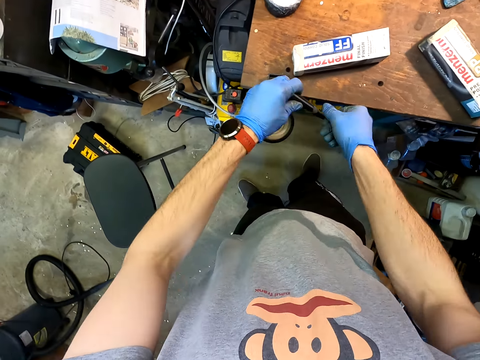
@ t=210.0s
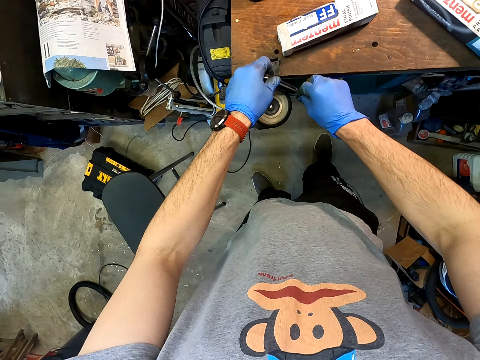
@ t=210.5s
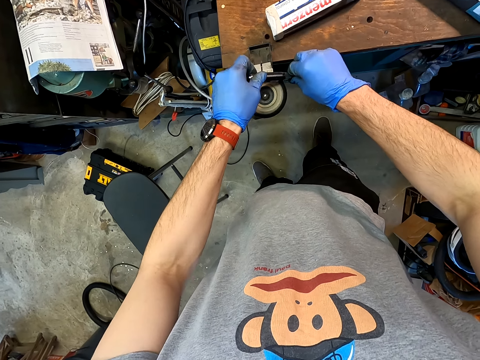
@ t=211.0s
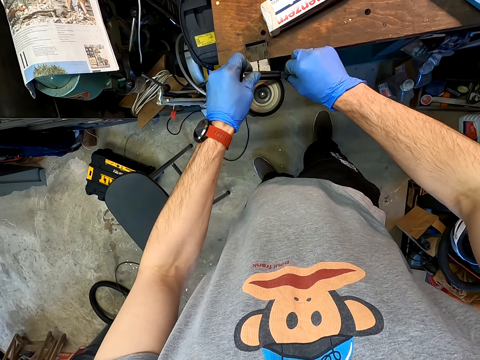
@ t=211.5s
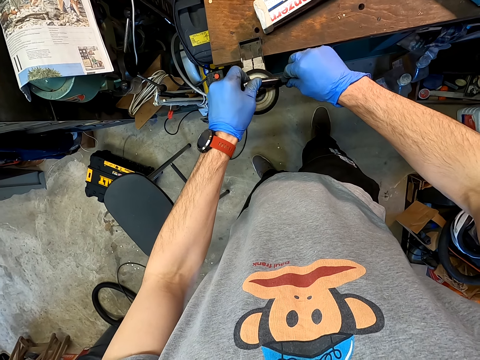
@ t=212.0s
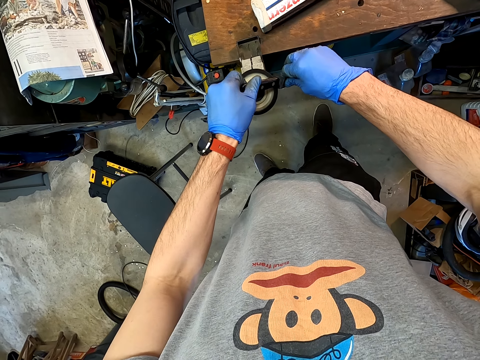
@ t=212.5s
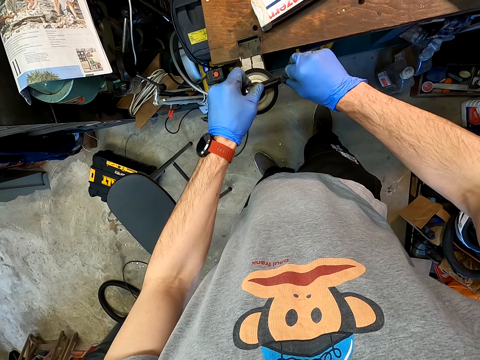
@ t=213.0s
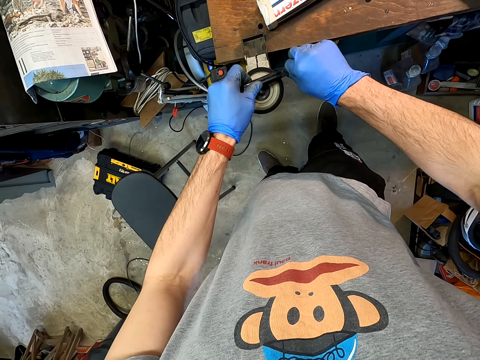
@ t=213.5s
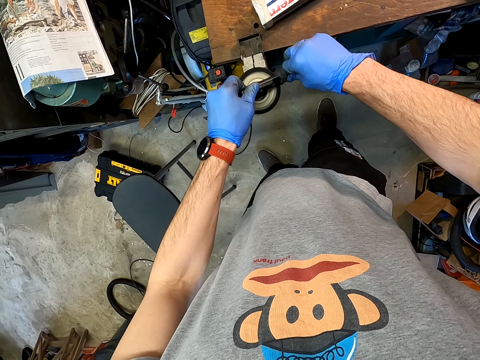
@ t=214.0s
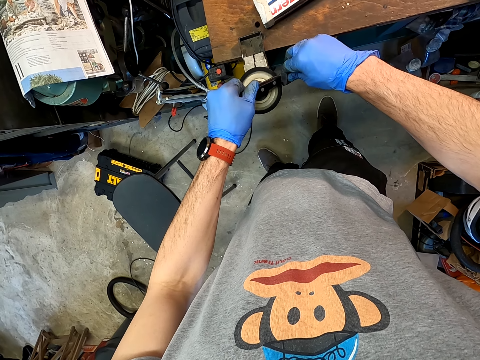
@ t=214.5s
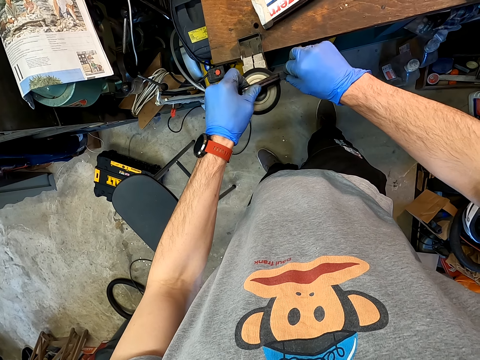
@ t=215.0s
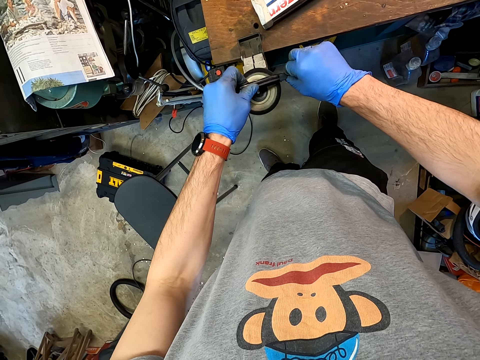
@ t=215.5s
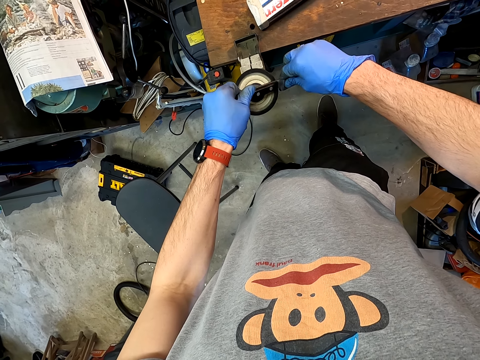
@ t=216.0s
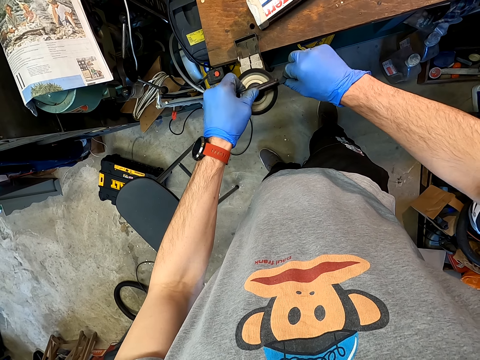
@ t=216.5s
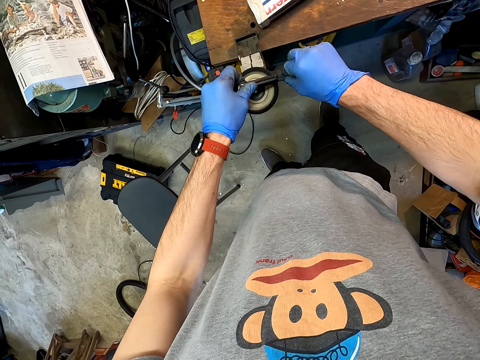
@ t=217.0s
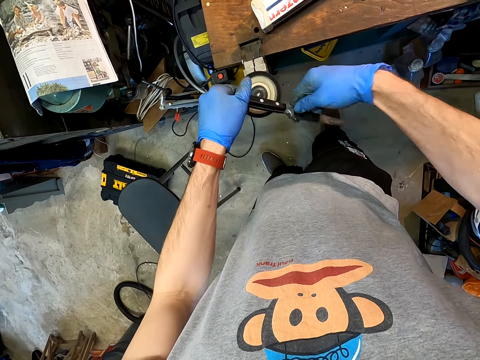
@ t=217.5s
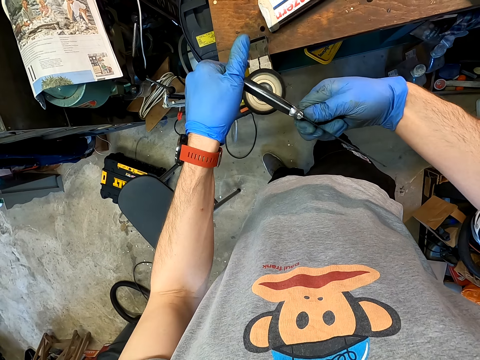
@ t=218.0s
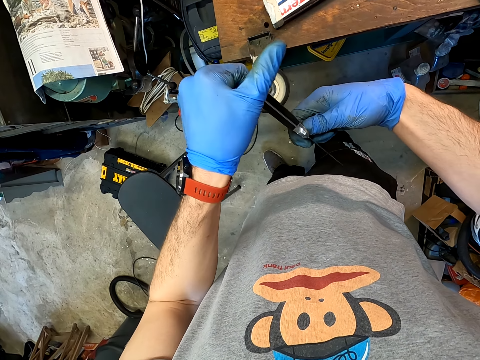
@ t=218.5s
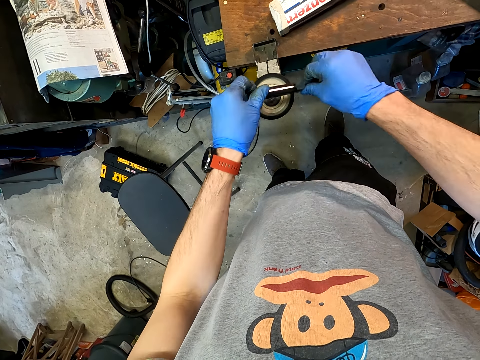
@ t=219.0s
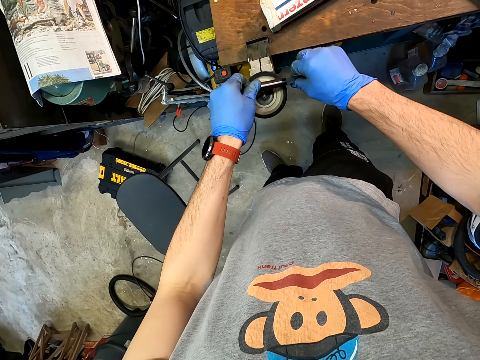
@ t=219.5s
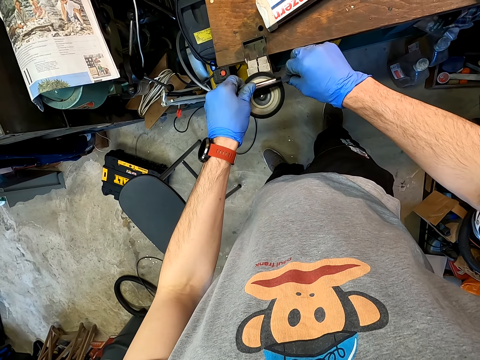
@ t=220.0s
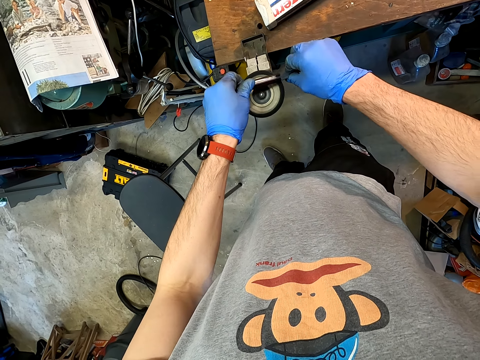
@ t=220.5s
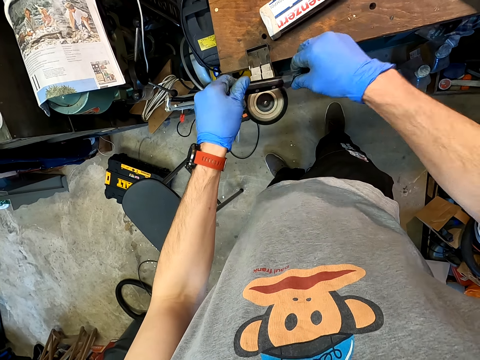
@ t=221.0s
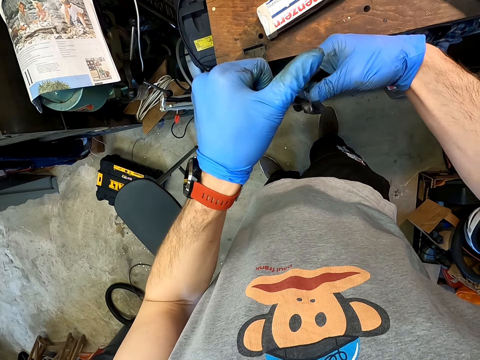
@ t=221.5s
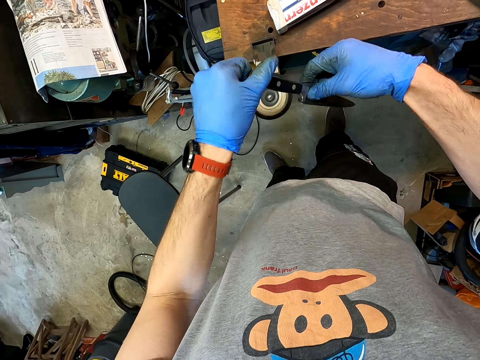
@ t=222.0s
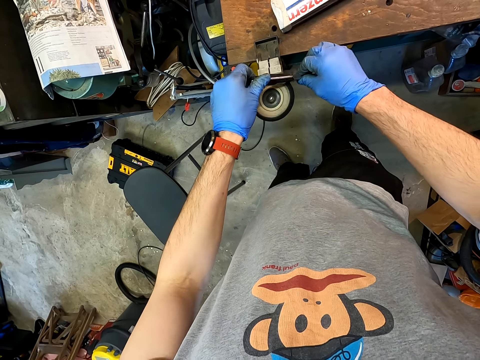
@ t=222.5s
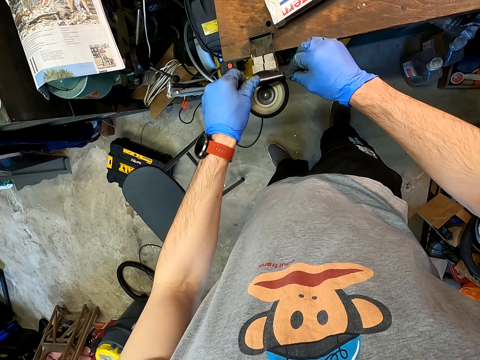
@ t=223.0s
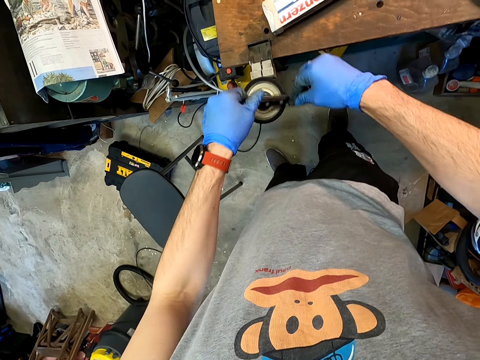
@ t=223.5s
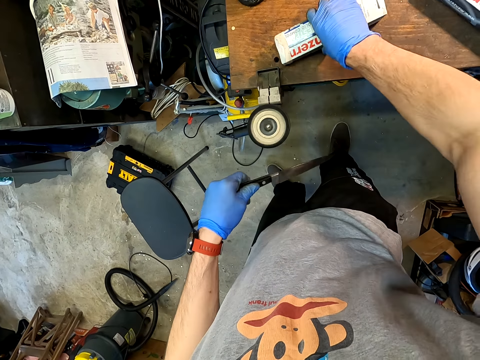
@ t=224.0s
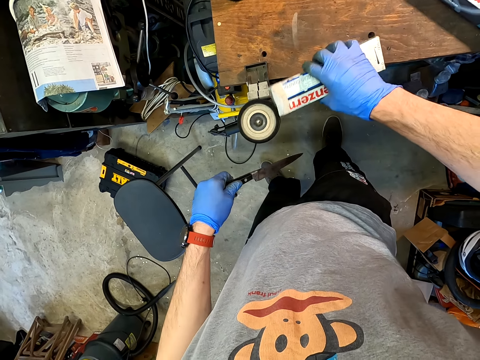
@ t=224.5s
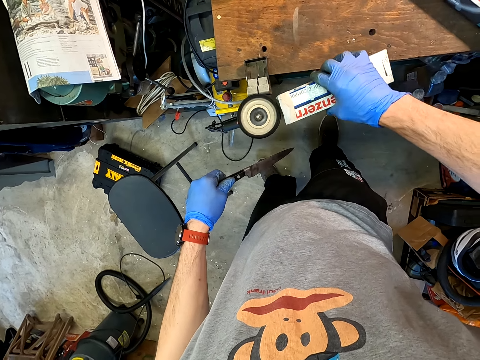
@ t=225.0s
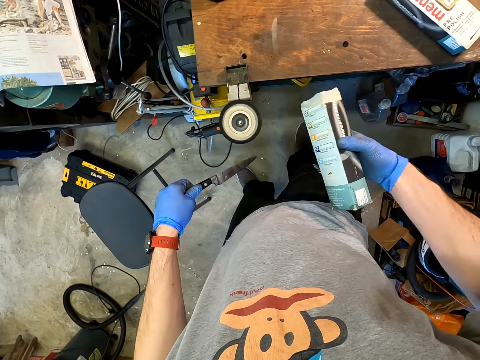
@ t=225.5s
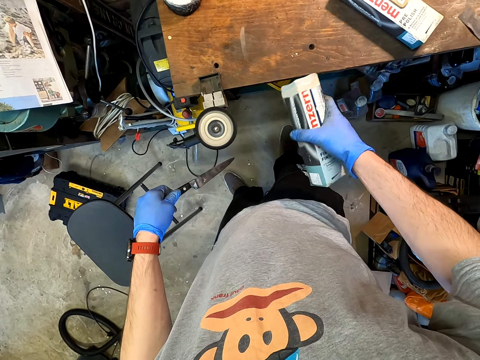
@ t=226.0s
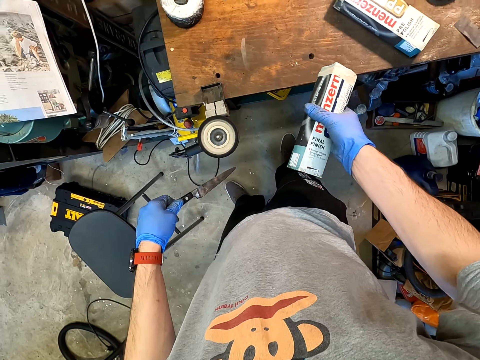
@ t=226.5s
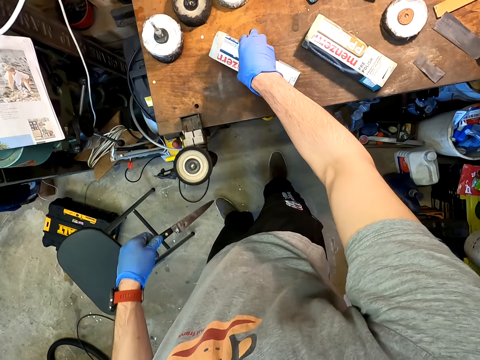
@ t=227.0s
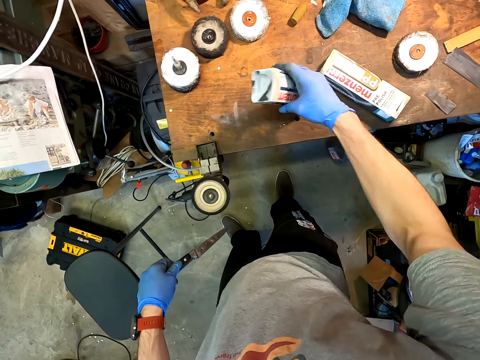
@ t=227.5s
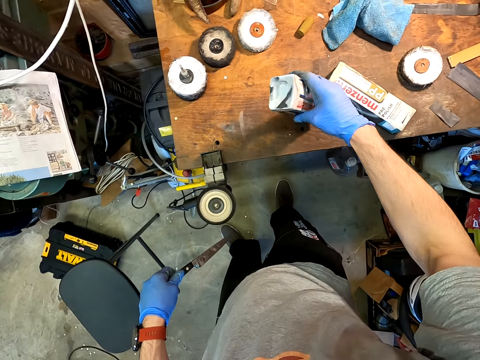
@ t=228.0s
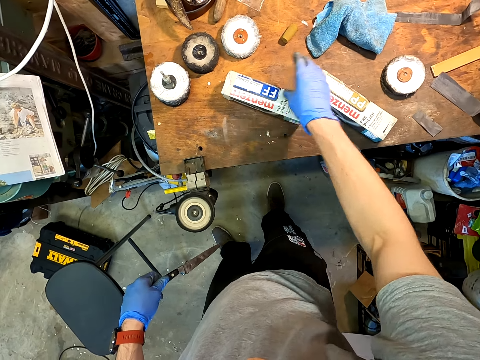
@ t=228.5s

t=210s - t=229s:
The camera wearer sands the knife with a knife sanding machine. They look at the knife. They sand the knife with the knife sanding machine. They look at the knife. They sand the knife with the knife sanding machine. They sharpen the piece of box. They apply something on the knife padding pad.

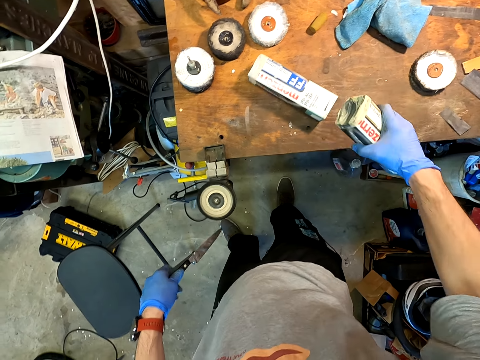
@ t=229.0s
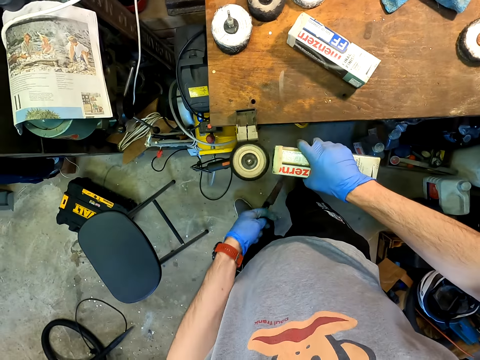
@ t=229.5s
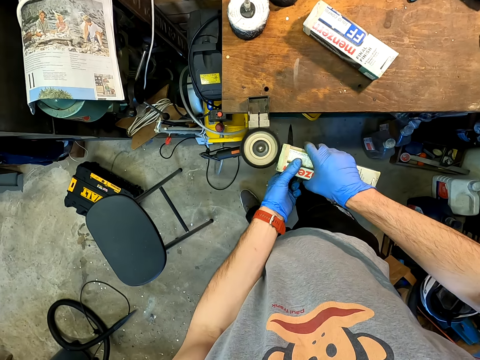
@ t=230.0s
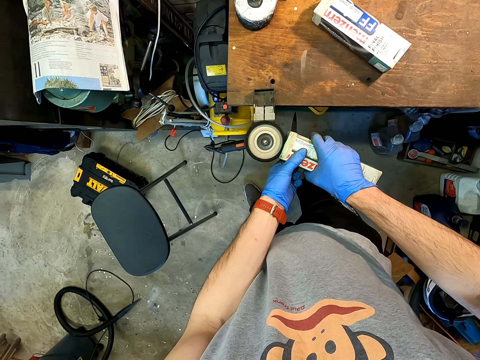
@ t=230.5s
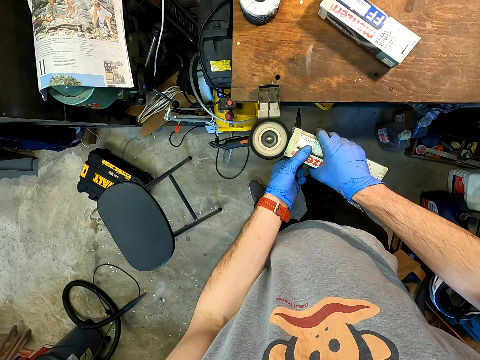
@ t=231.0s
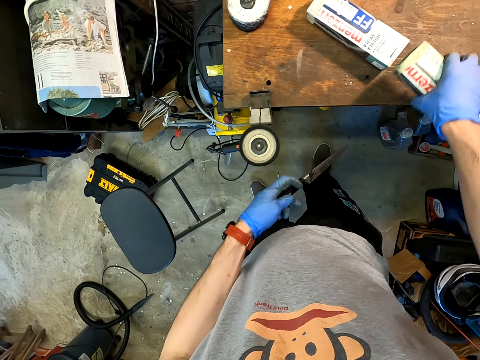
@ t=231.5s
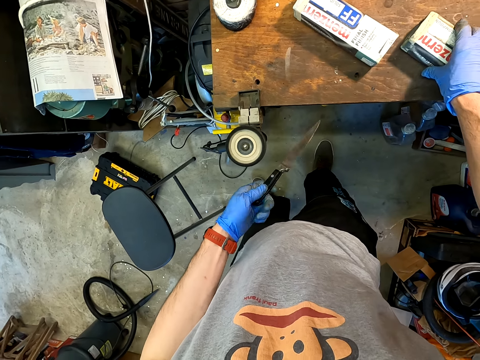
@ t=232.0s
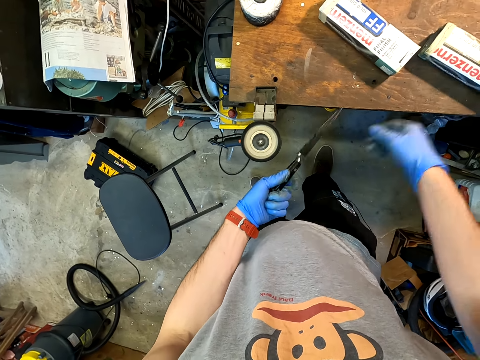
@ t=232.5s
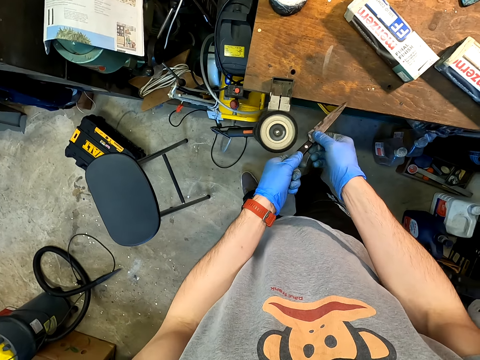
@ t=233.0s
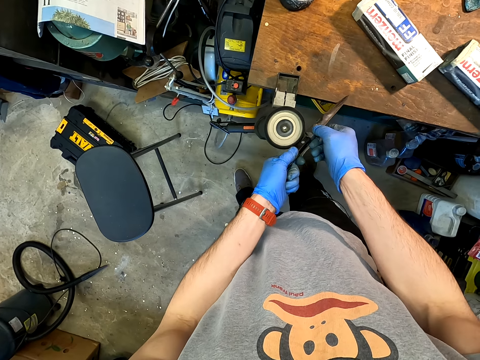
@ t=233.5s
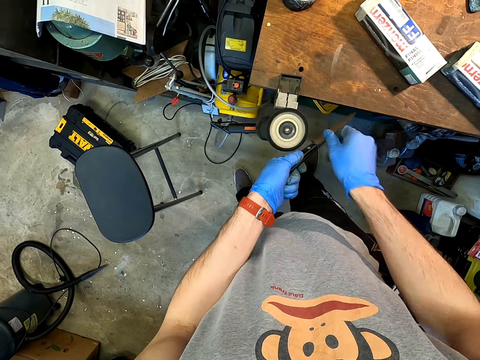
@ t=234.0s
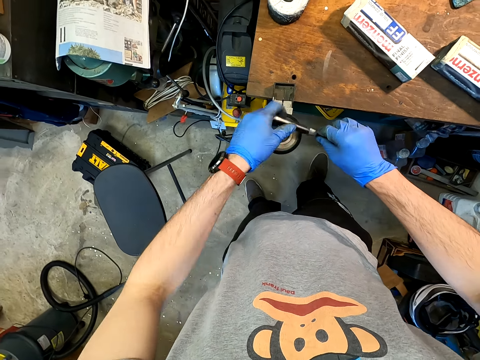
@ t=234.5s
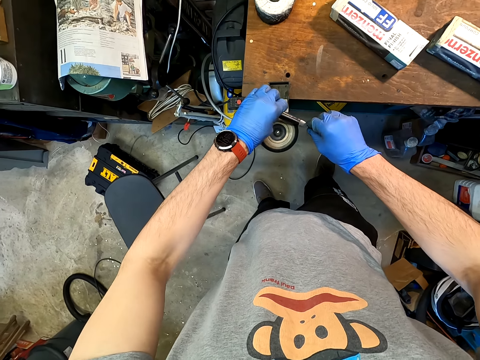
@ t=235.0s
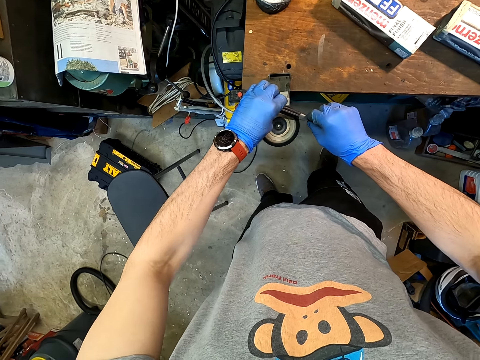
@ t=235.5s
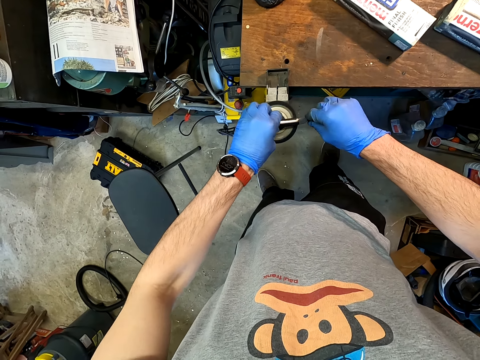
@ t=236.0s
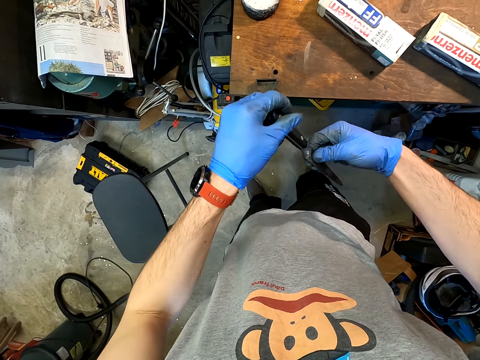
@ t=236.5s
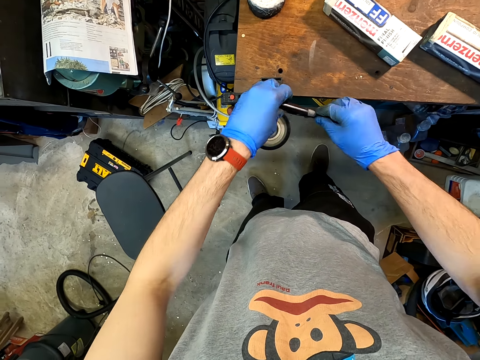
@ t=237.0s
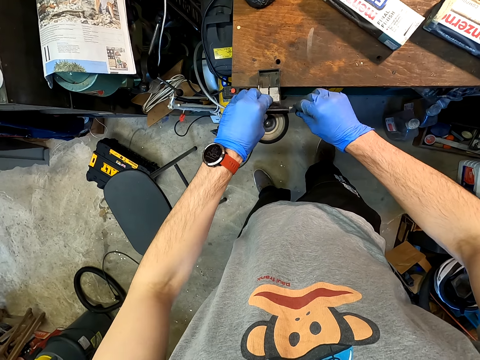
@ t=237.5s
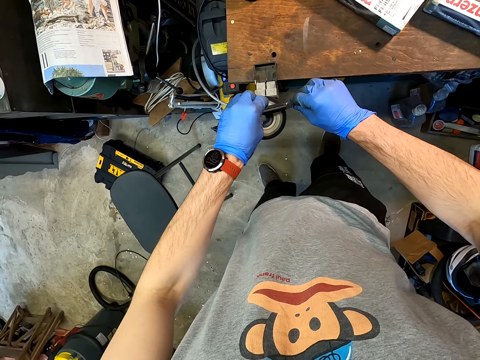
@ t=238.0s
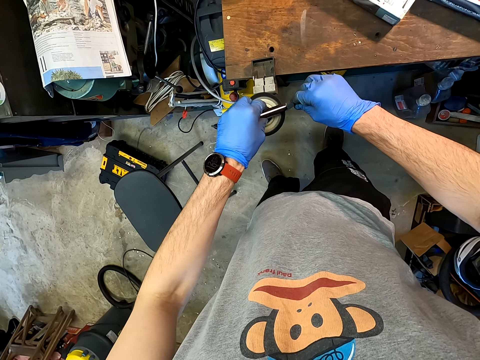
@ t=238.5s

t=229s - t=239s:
The camera wearer sands the knife with a knife sanding machine.
